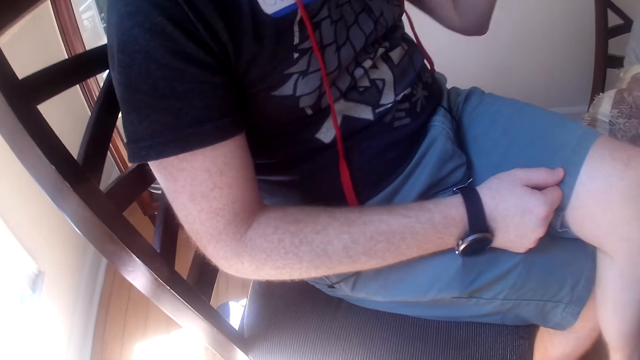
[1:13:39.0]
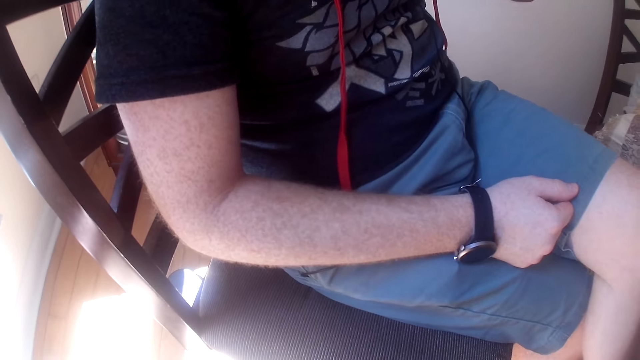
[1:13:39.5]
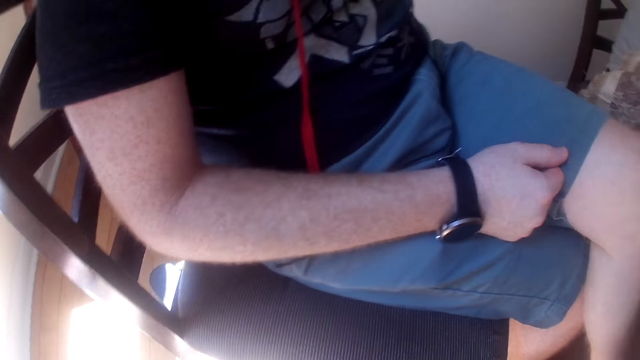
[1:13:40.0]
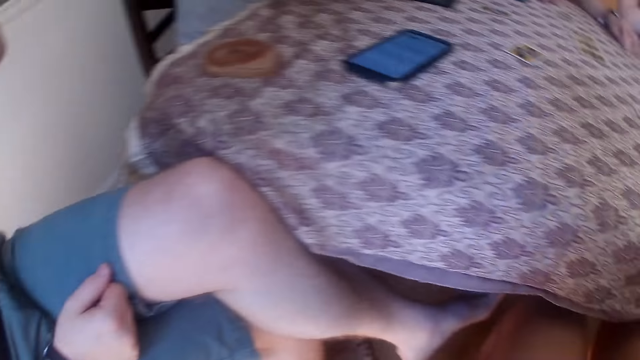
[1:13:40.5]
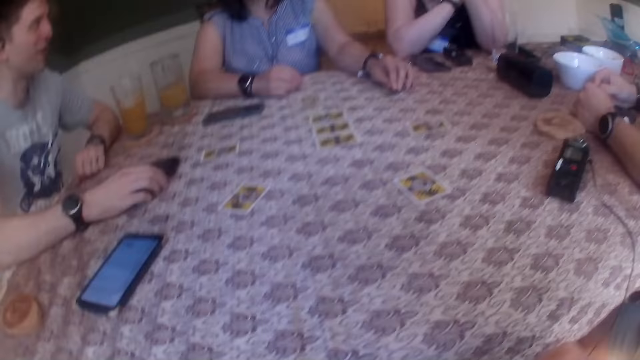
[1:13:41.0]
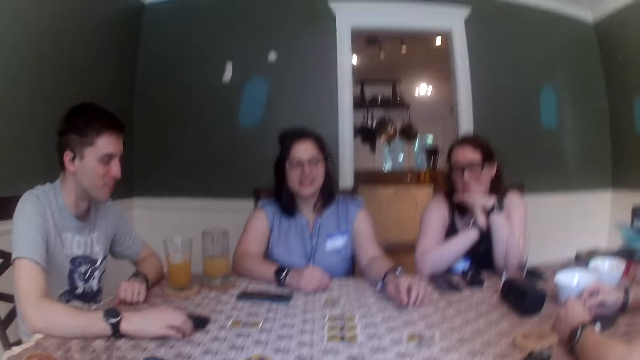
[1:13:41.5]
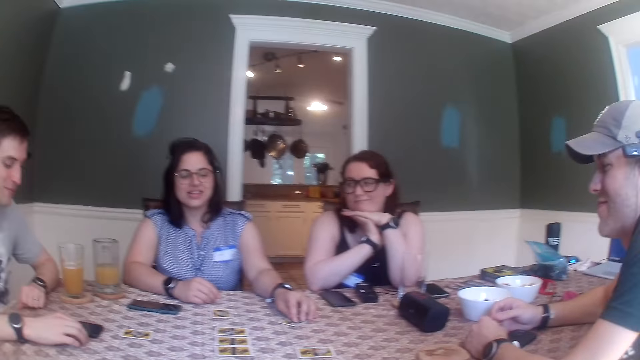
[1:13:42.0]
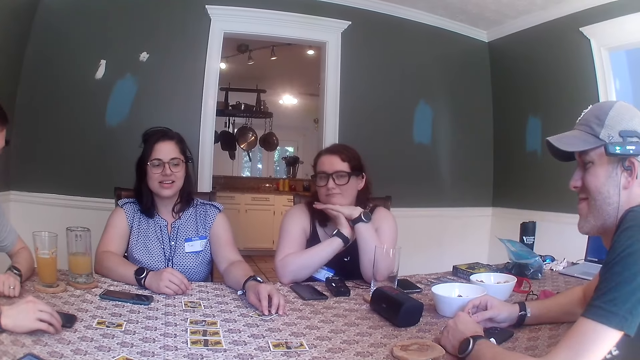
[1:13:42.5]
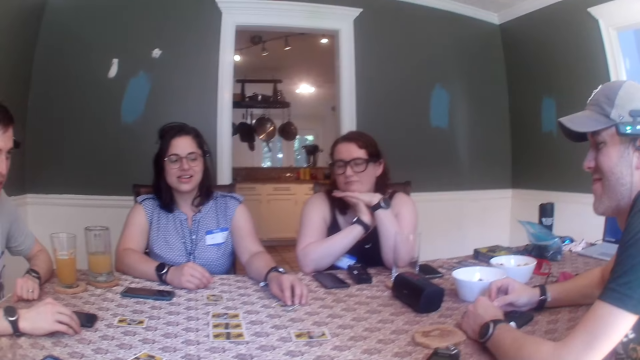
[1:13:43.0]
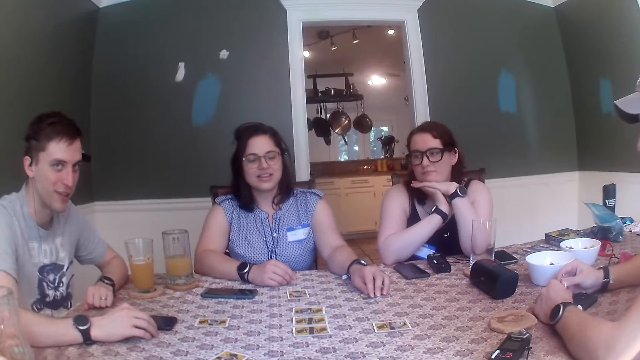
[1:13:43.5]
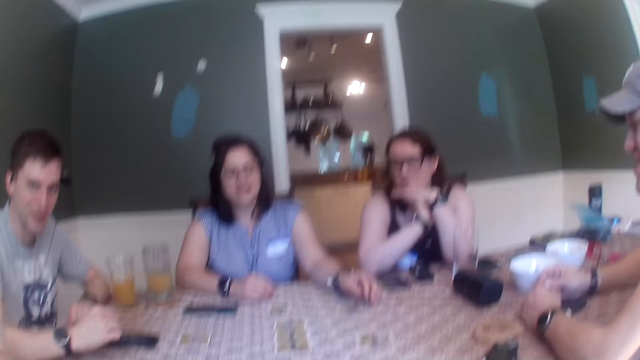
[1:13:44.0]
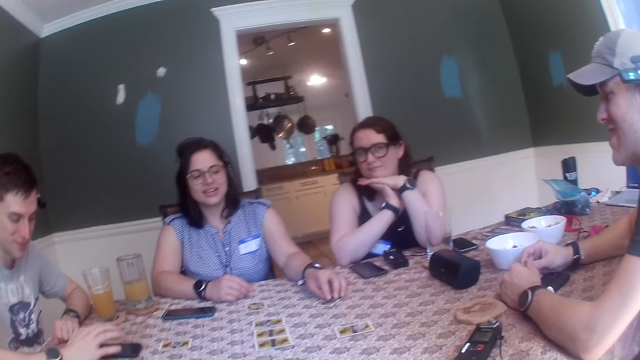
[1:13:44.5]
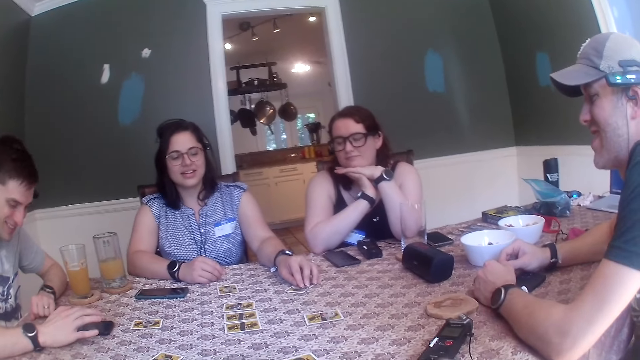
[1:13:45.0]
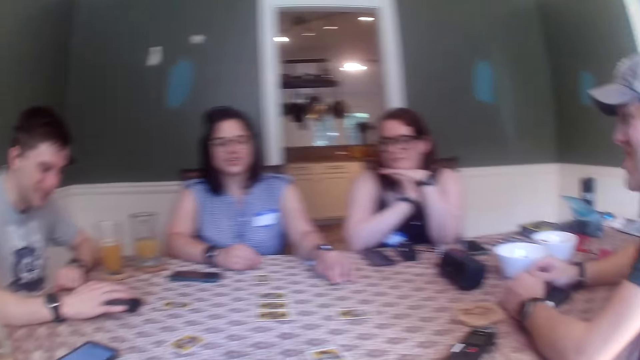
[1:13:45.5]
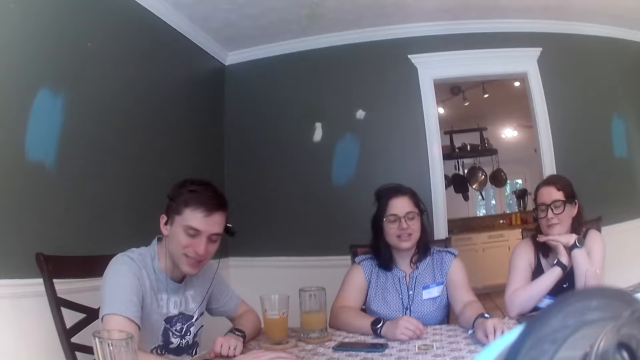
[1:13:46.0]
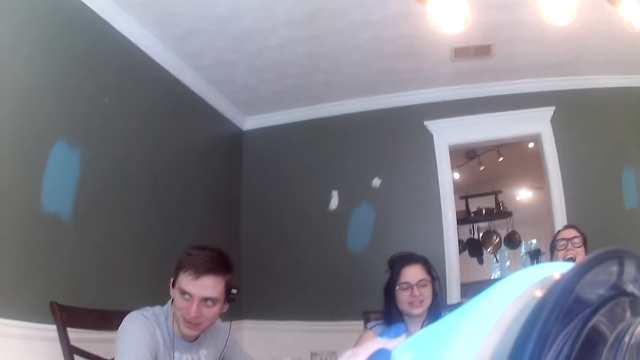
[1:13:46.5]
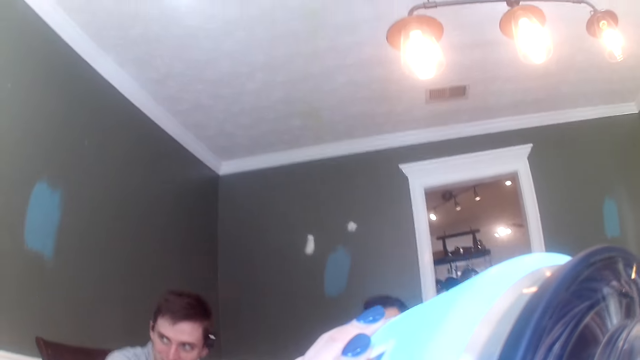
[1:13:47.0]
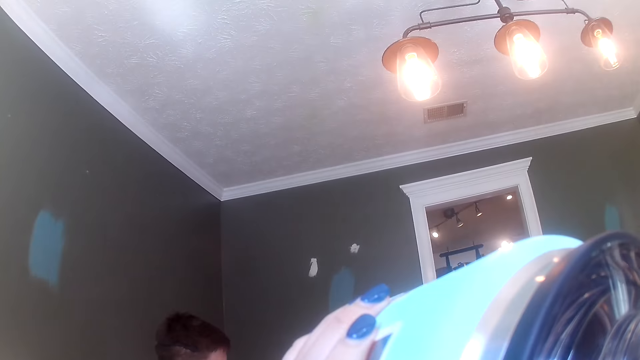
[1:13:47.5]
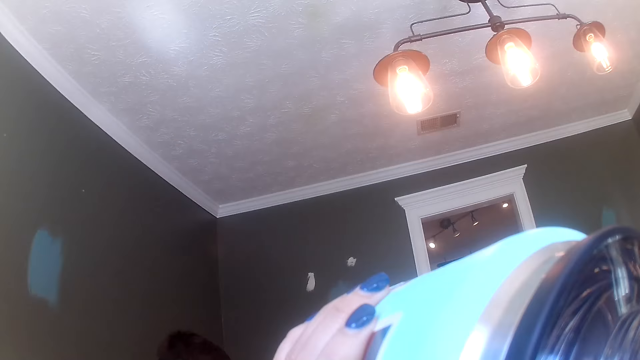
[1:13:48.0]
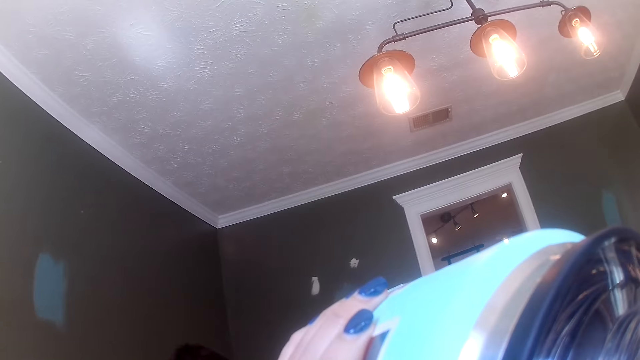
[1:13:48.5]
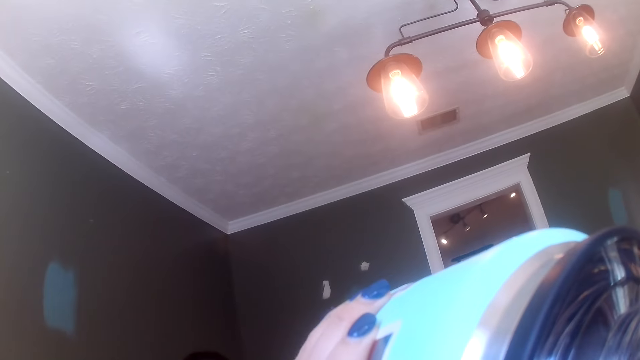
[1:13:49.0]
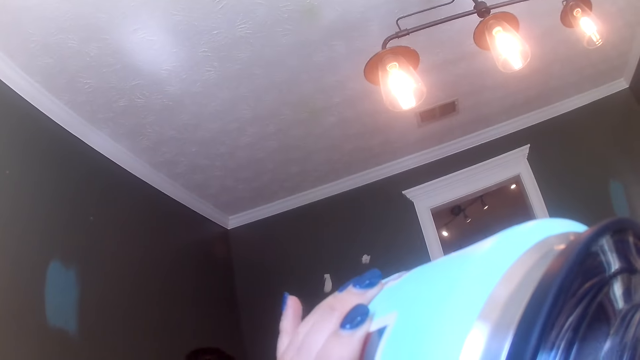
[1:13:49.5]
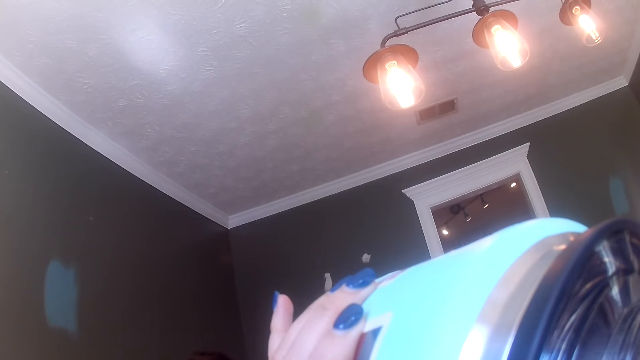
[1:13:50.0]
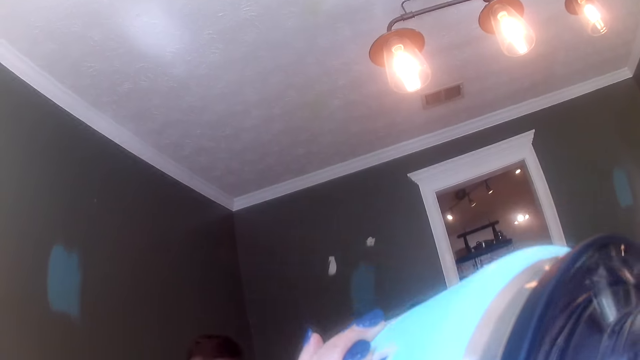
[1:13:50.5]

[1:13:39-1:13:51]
A man places his right hand on the phone. The man presses the phone with his right hand. The camera wearer drinks water from a bottle in her left hand.

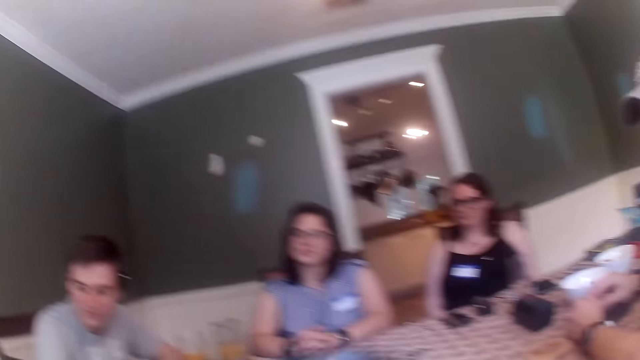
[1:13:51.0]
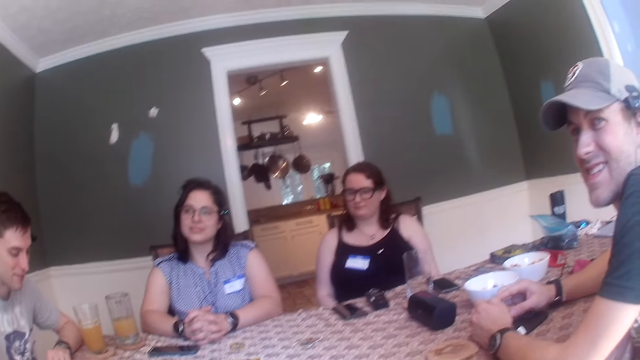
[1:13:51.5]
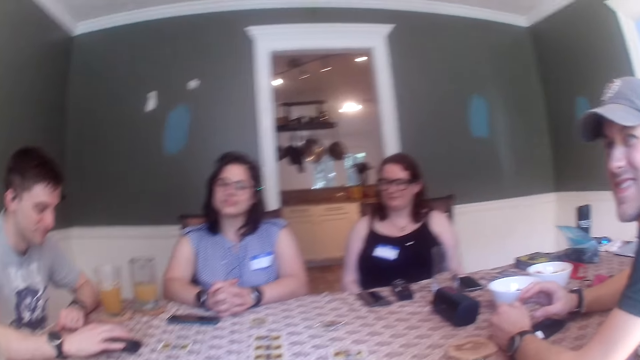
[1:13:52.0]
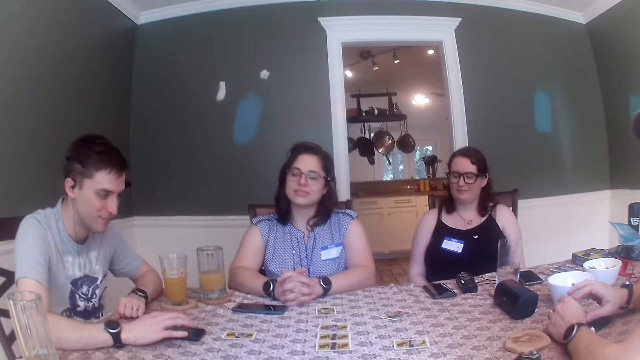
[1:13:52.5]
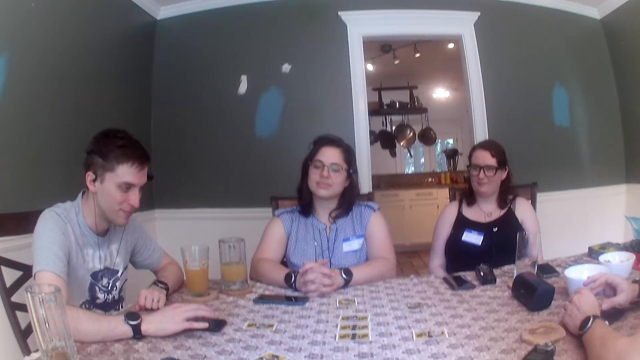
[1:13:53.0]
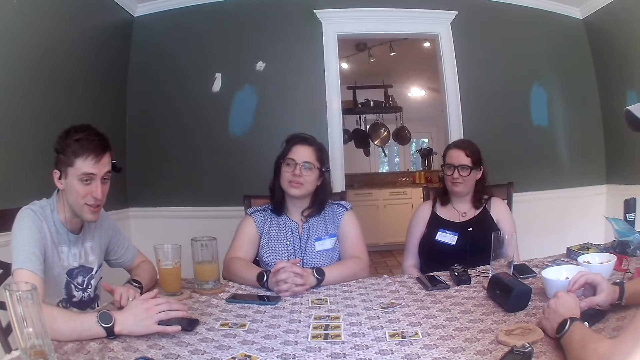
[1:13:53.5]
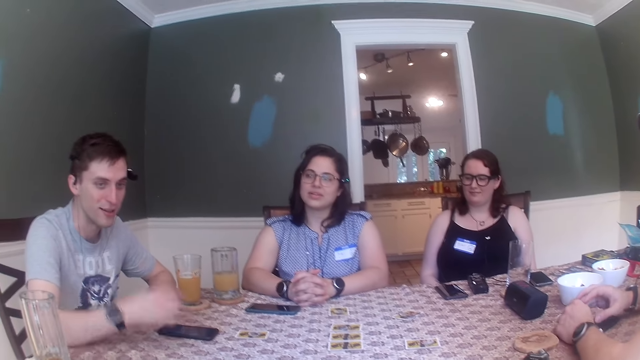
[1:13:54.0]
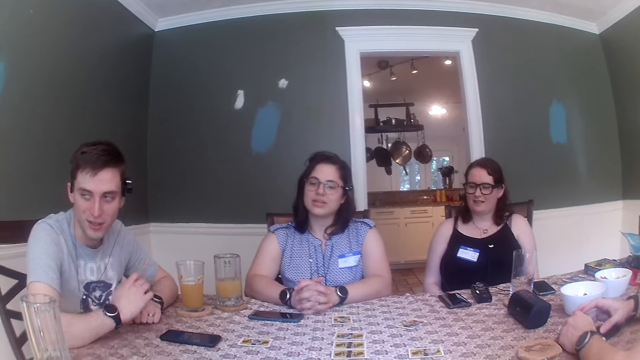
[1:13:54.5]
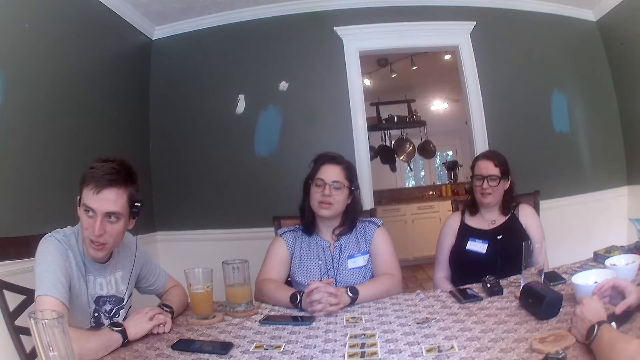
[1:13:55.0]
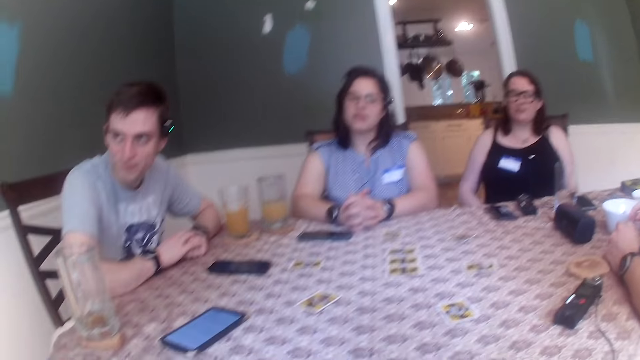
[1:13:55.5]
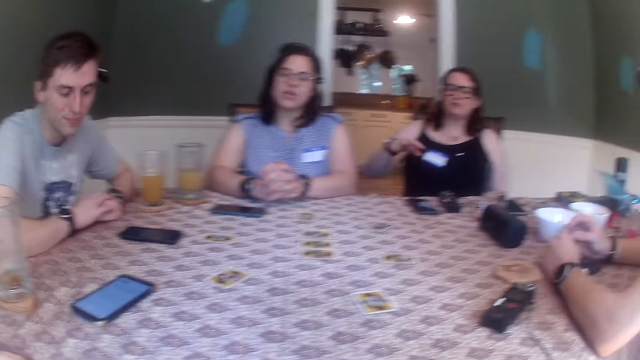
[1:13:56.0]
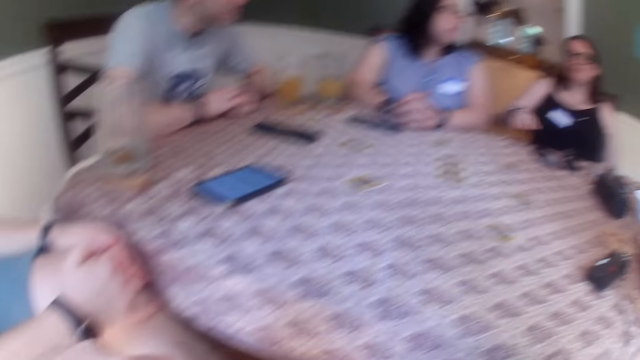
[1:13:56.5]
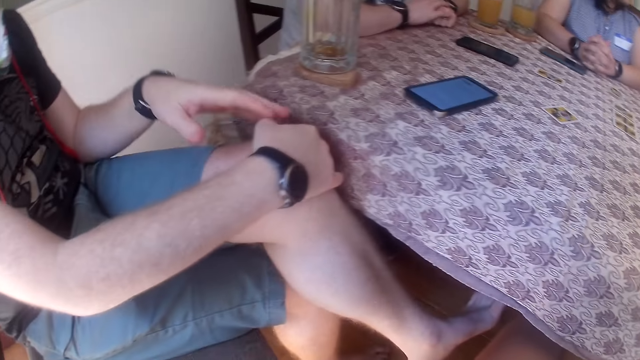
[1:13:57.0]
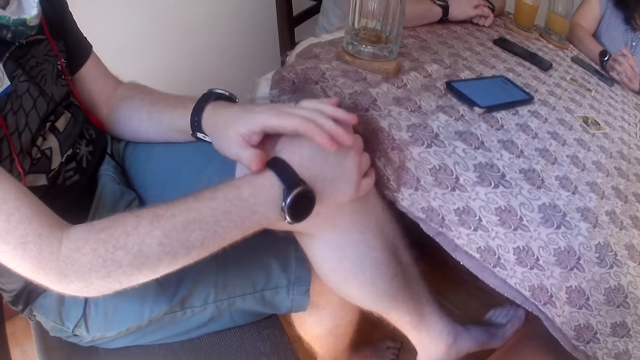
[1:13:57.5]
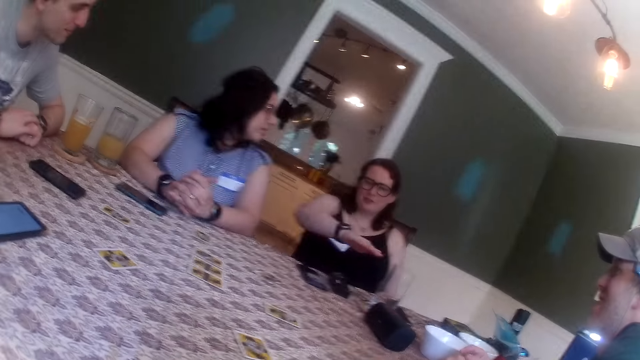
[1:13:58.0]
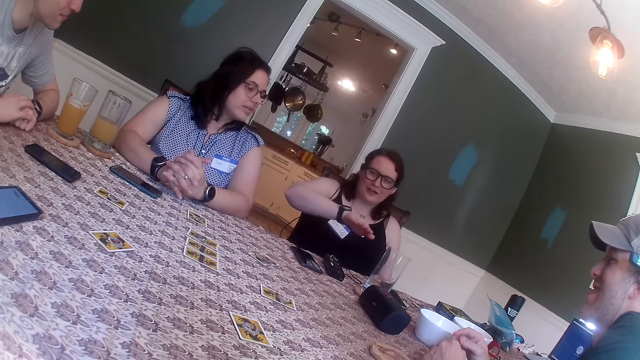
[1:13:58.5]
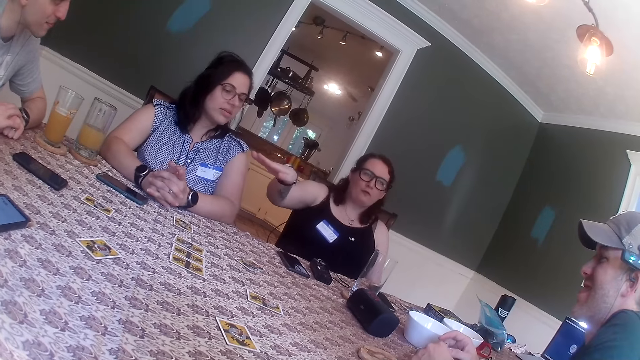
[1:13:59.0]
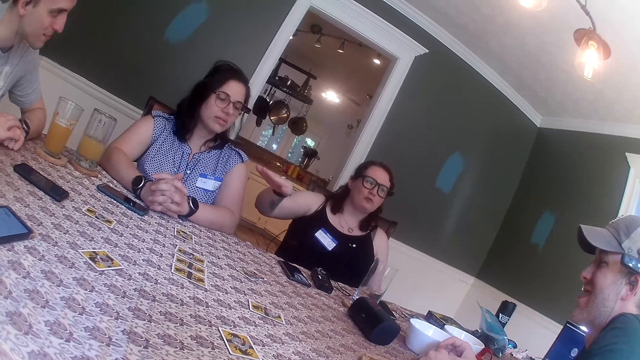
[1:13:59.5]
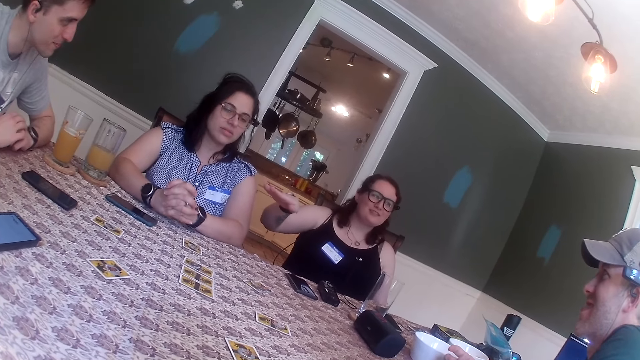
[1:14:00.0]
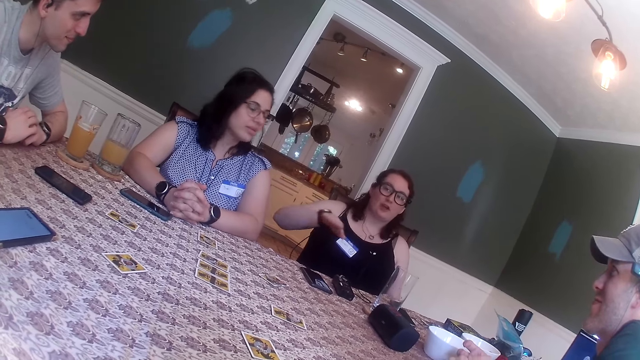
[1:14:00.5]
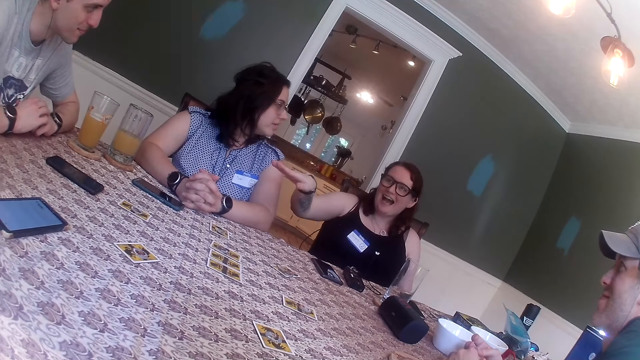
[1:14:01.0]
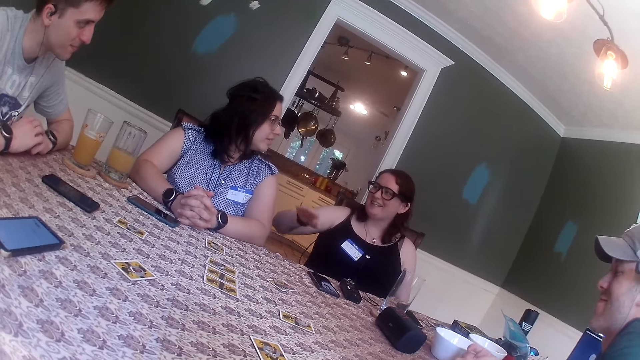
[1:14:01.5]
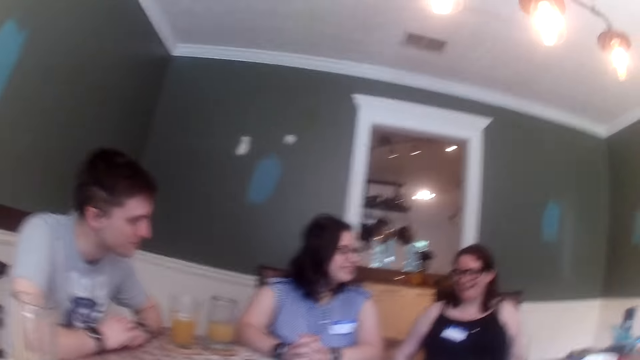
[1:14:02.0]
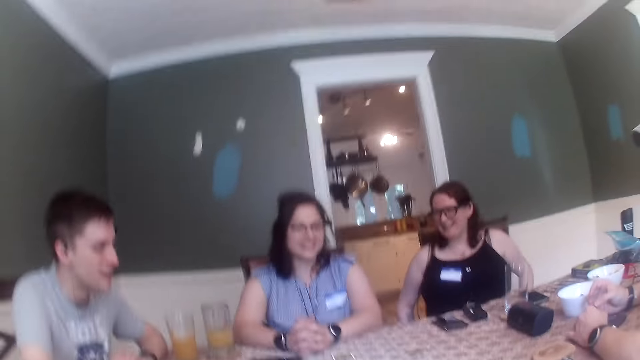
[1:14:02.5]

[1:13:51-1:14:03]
A man presses the phone with his right hand. The camera wearer converses with a group of people. A woman stretches her right hand. Another man puts his hands together on his knee. The woman gesticulates with her right hand.
